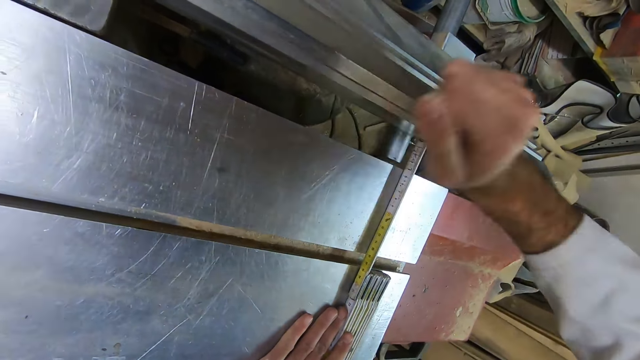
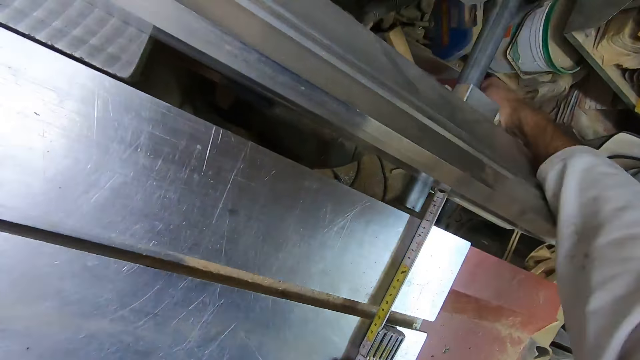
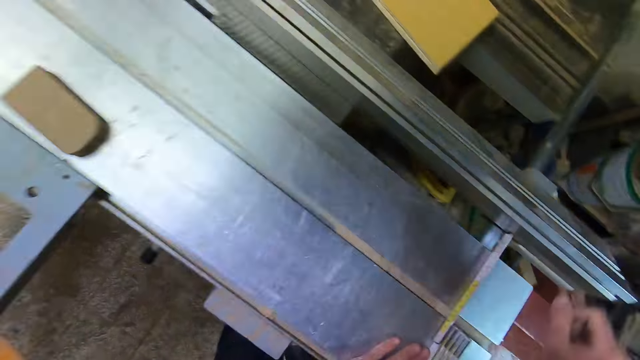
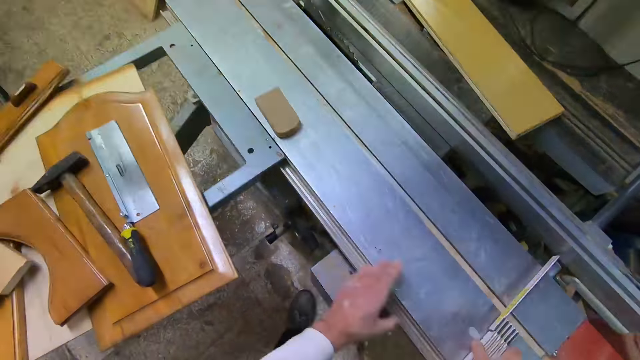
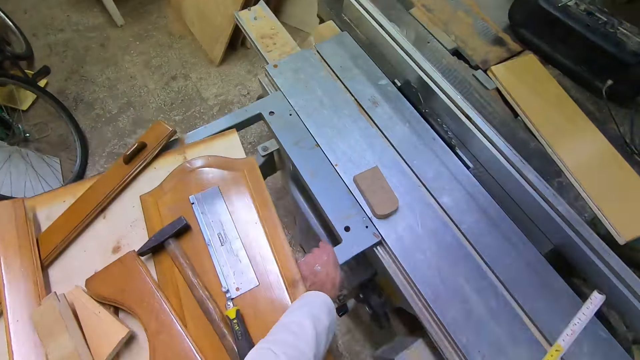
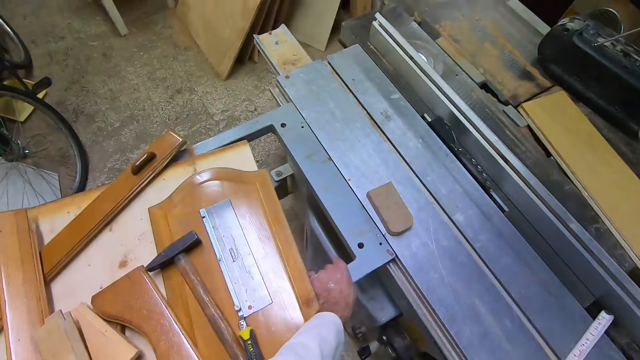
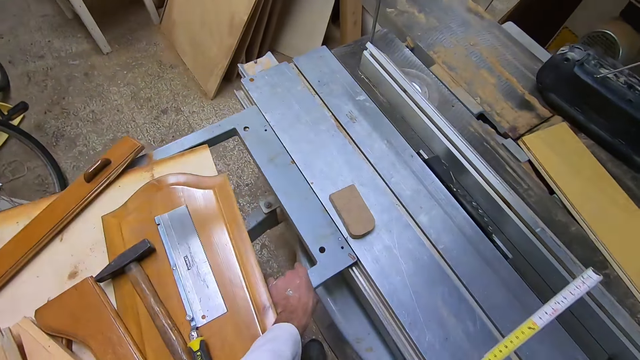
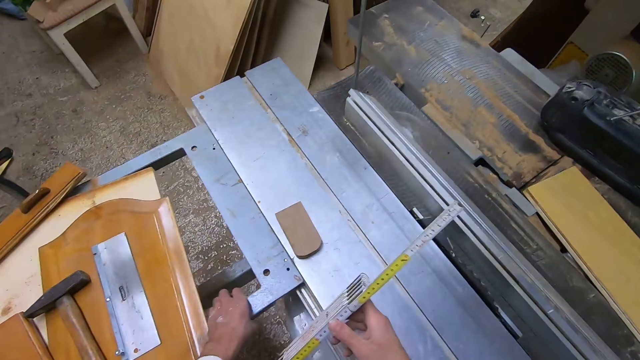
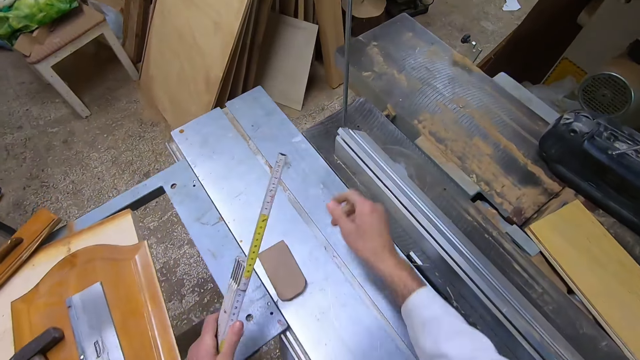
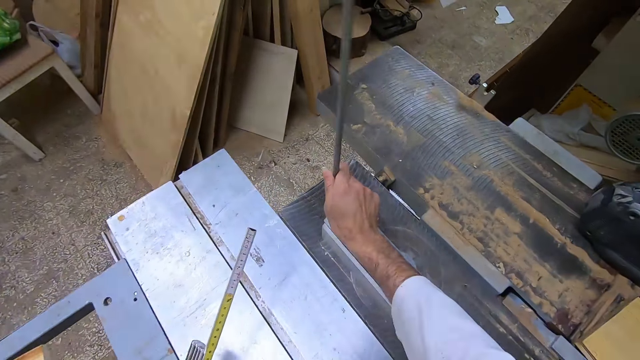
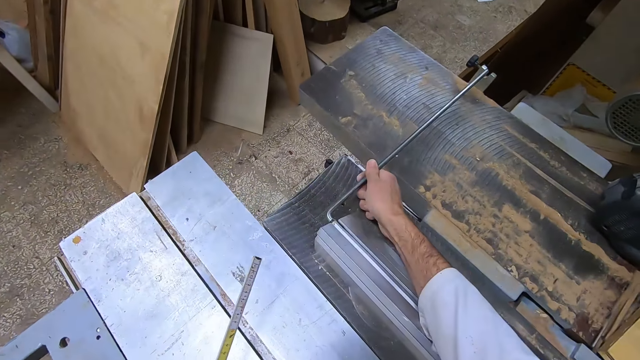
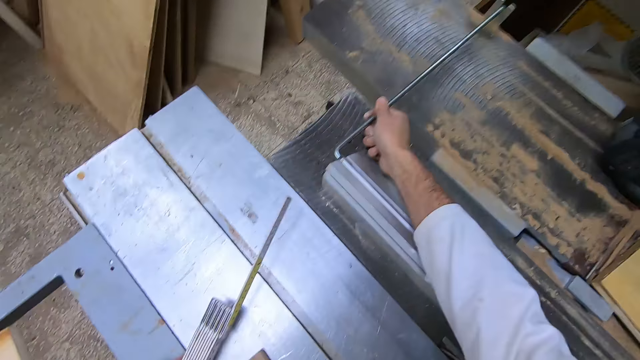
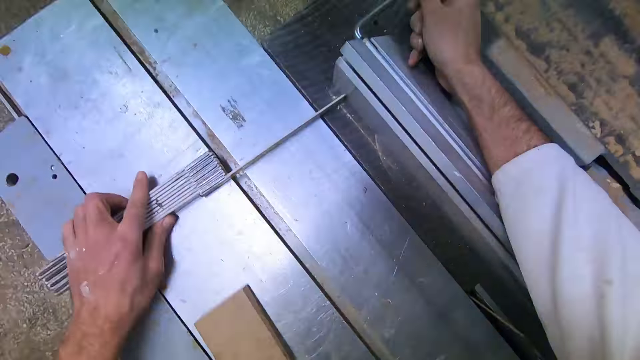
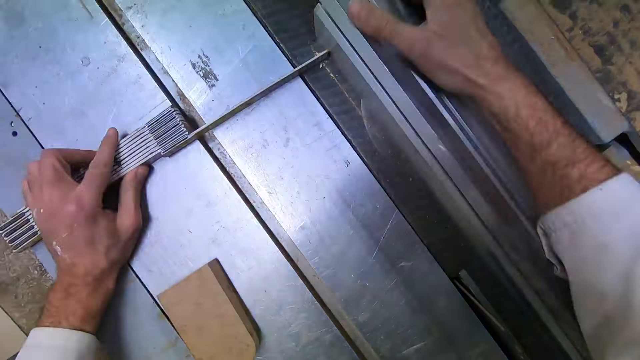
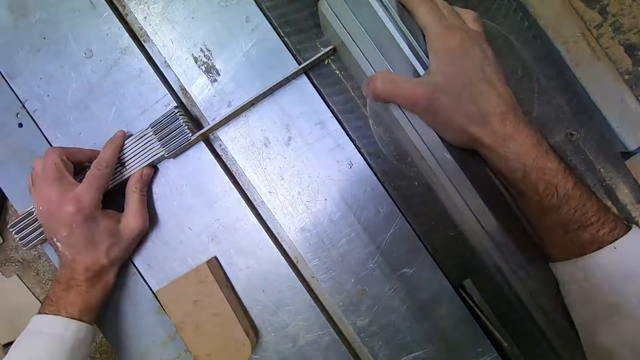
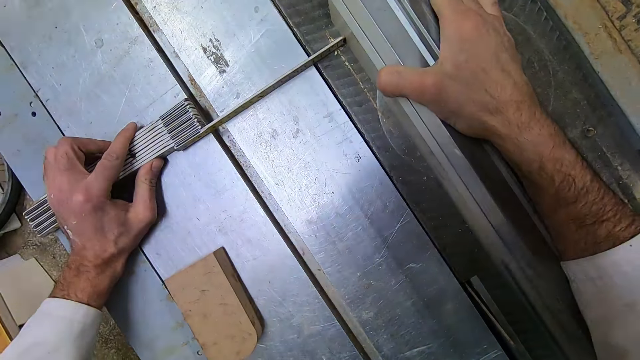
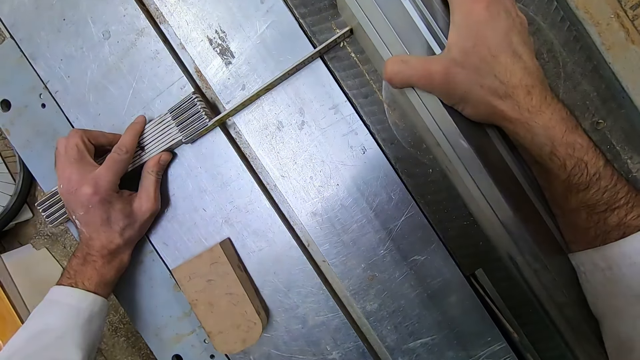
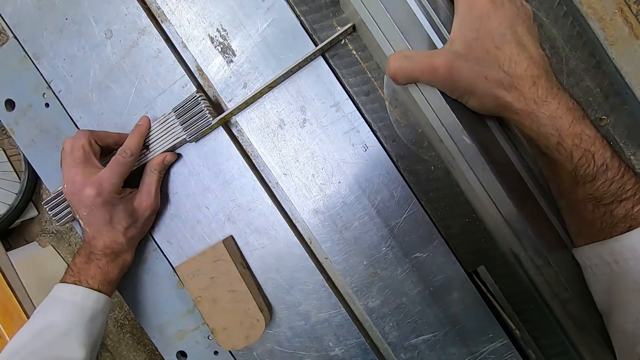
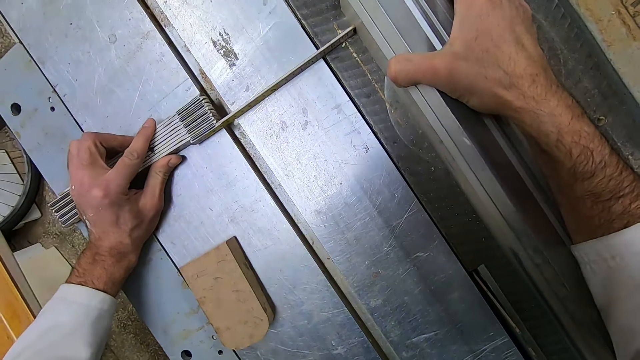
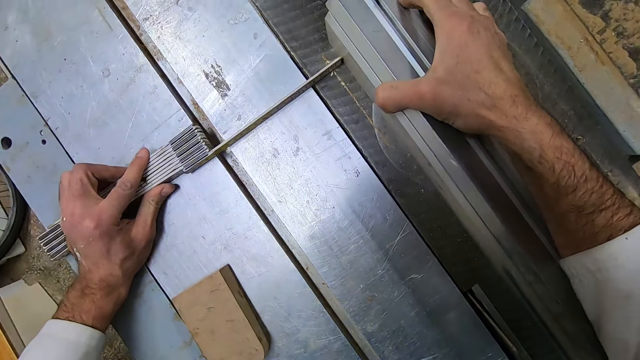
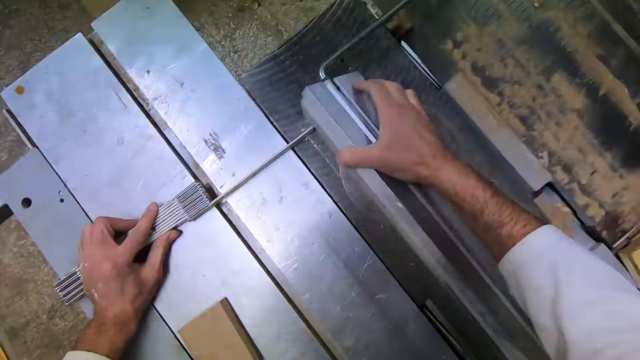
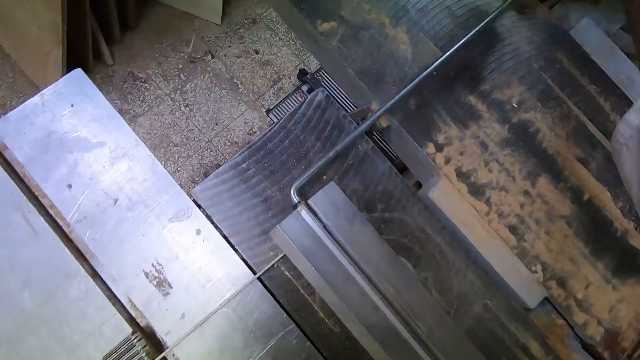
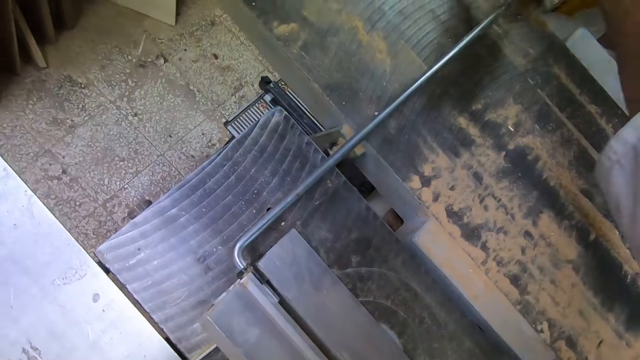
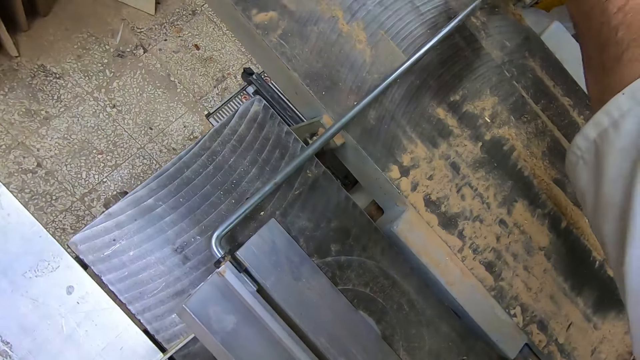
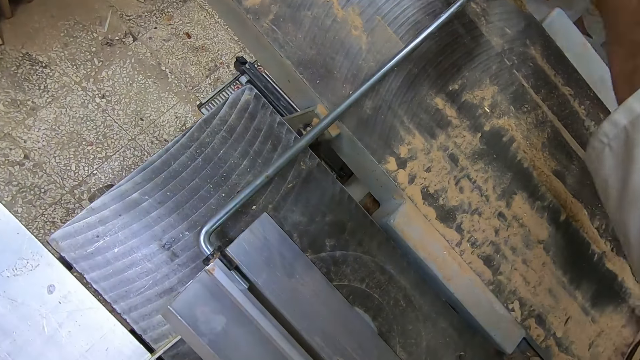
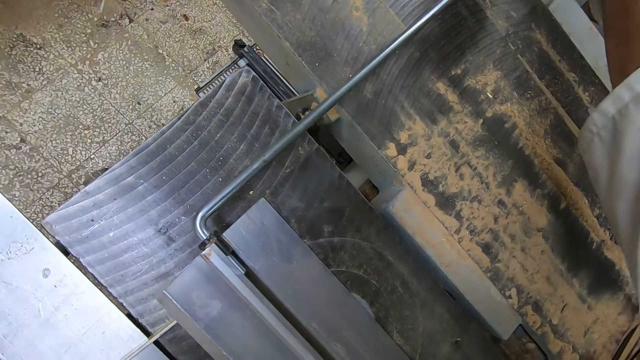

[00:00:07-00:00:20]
The camera wearer moves a part of the machine forward with his left hand. He moves the rhino ruler or foldable measuring tape to his left hand. He touches part of the saw cutting machine. He puts down the handle of the machine with his right hand. He bends part of the table saw cutting machine. He places the rhino ruler on the cutting machine with his left hand. He holds a part of the cutting machine with his right hand. He takes measurements on the table saw cutter. He touches the table saw machine. He moves his right hand to another part of the cutting machine. He lifts his hand.

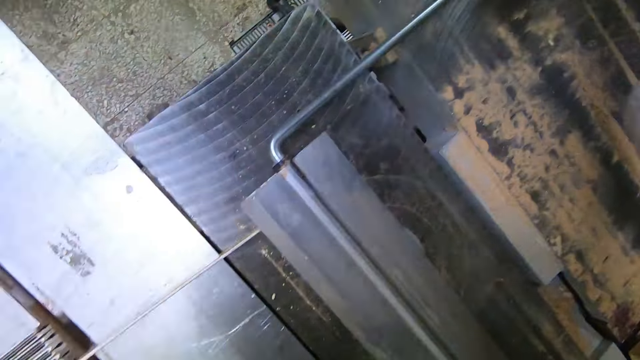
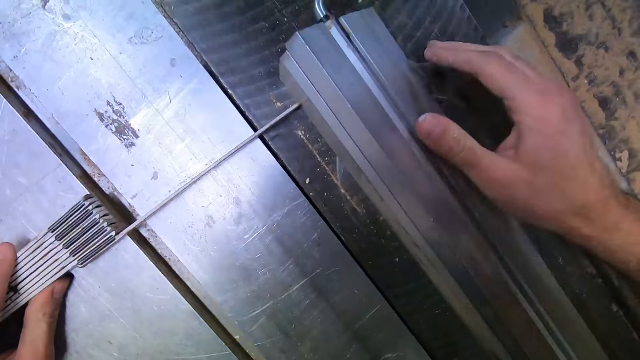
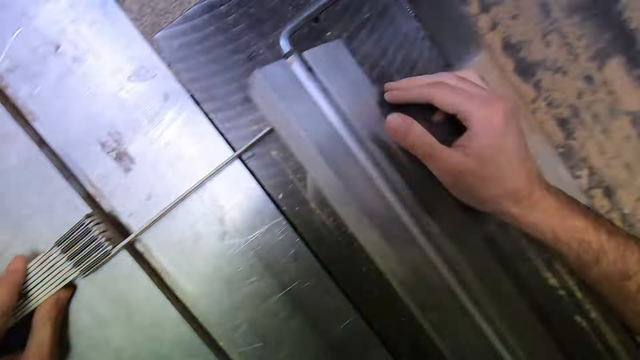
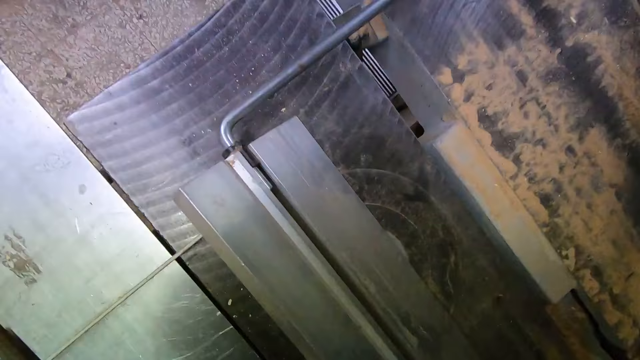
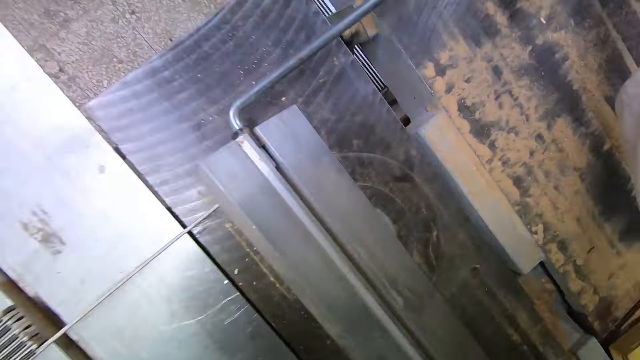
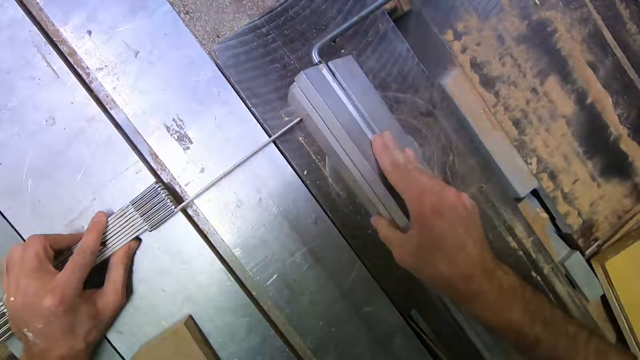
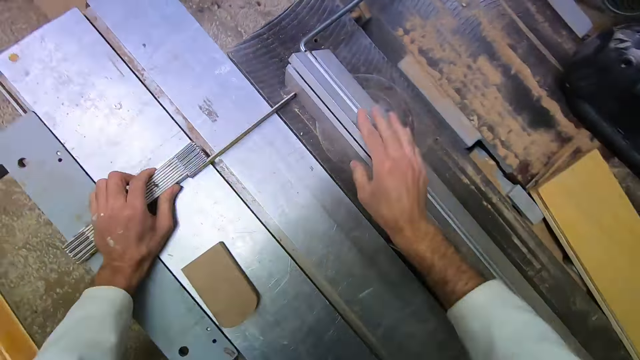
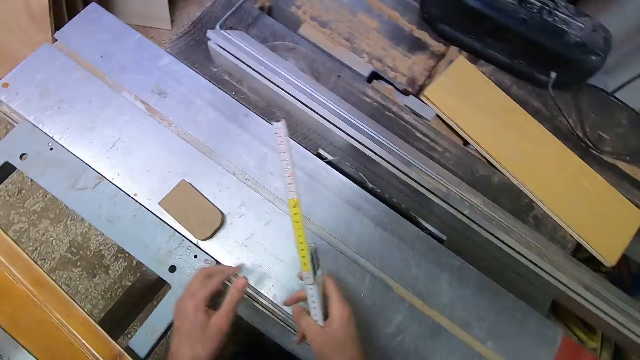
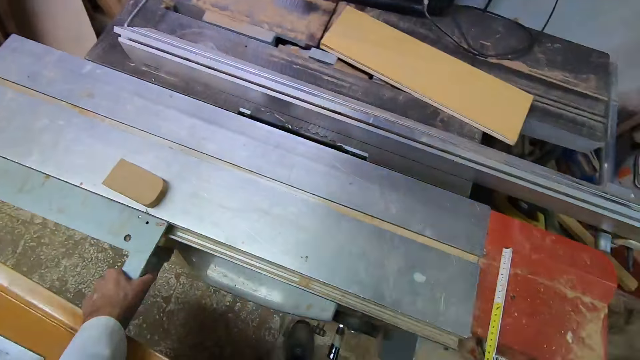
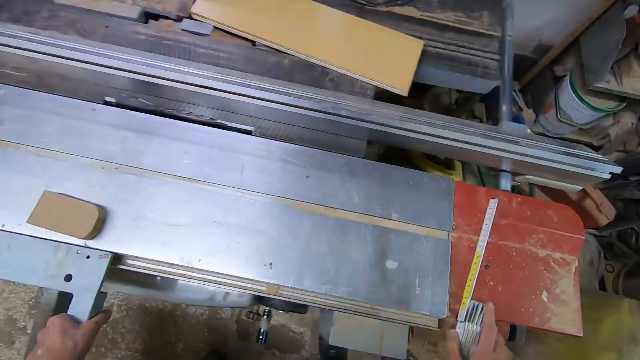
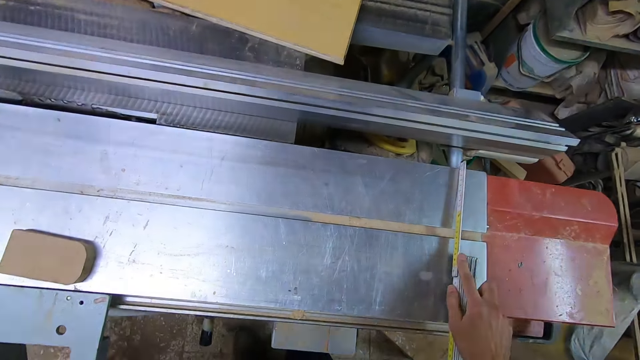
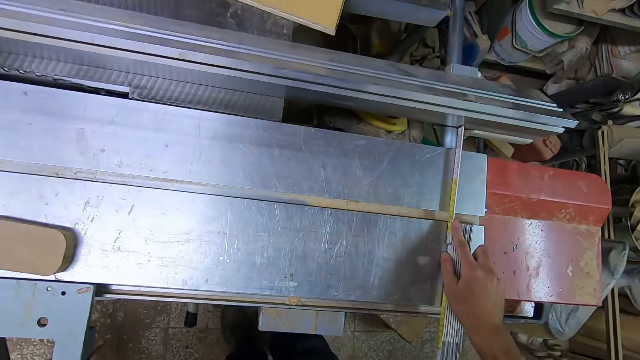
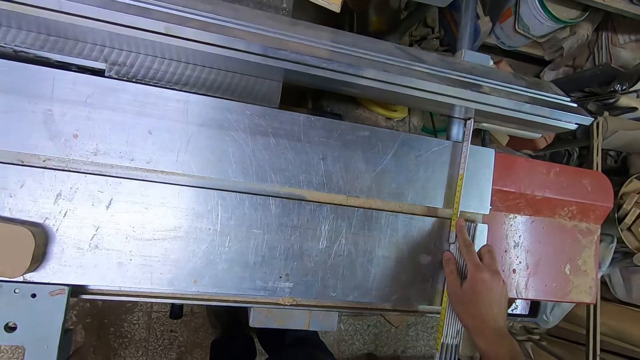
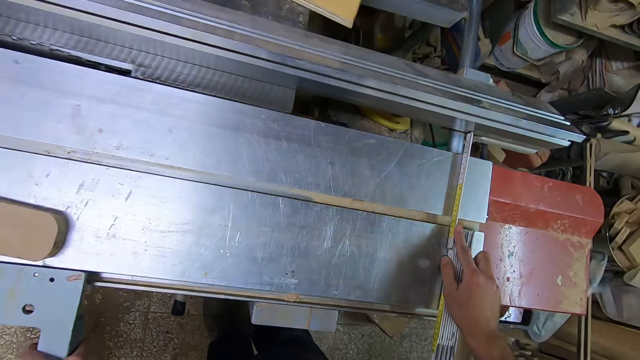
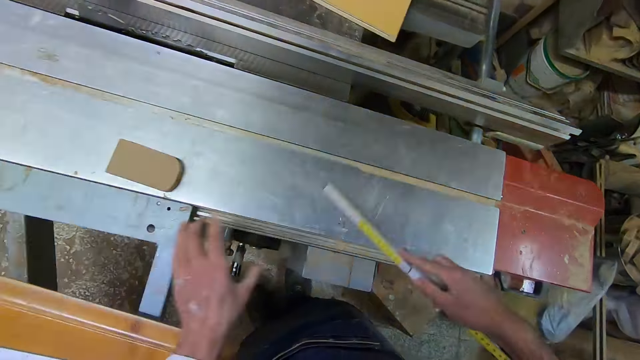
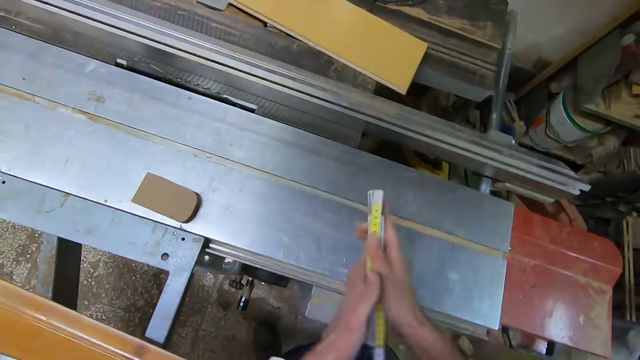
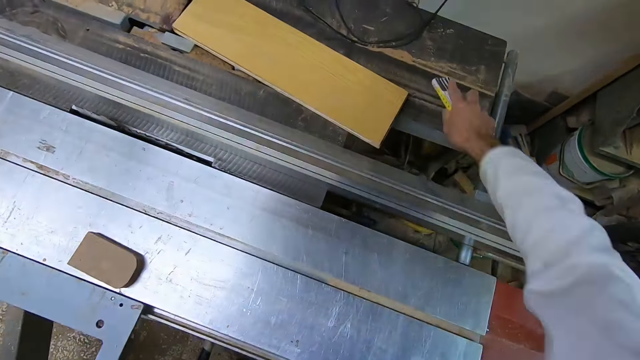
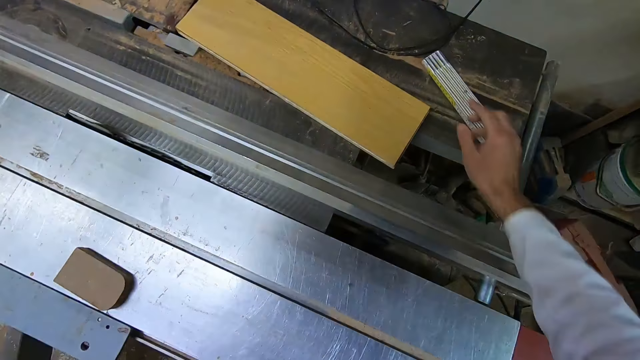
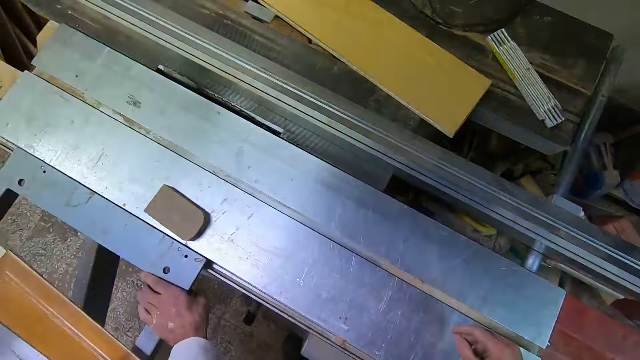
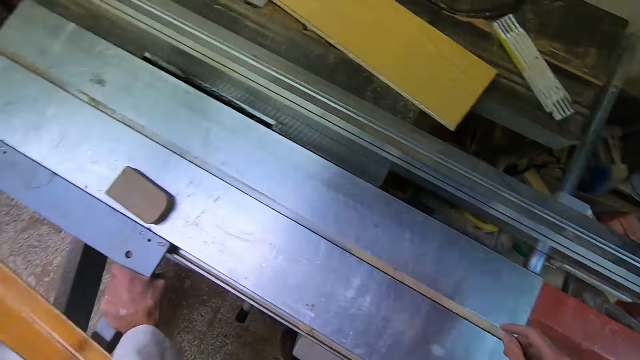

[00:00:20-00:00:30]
The camera wearer places his right hand back on the other part of the cutting machine. He moves his right hand to another part of the cutting machine. He places his right hand back on the other part of the cutting machine. He takes both hands off the cutting machine. He moves the rhino ruler or foldable measuring tape to his right hand. He holds the machine with his left hand. He touches the table saw cutting machine. He moves a part of the cutting machine to the right with his left hand. He puts the rhino ruler on the cutting machine with his right hand. He takes measurements of the table saw cutting machine. He folds up the rhino ruler. He picks the rhino ruler from the table saw cutting machine. He drops the rhino ruler on the cutting machine with his right hand. He lifts his hand.
